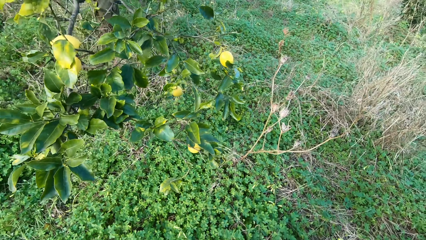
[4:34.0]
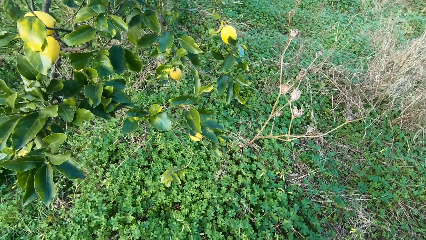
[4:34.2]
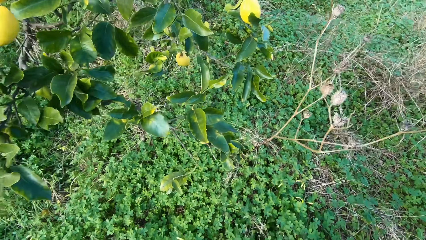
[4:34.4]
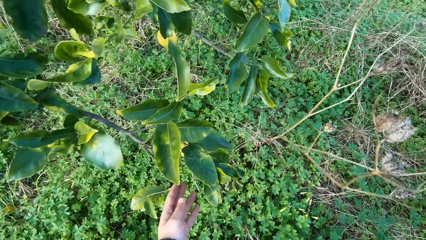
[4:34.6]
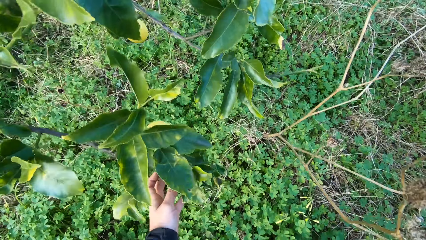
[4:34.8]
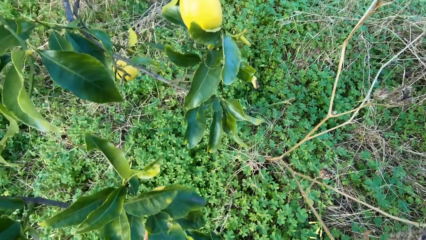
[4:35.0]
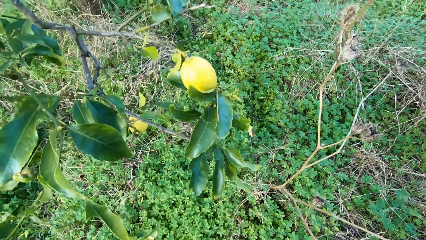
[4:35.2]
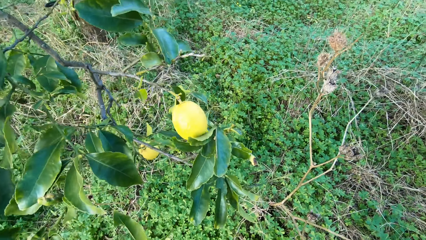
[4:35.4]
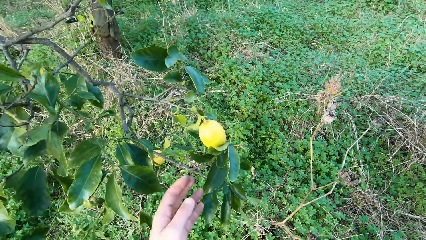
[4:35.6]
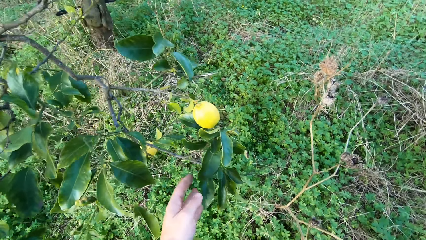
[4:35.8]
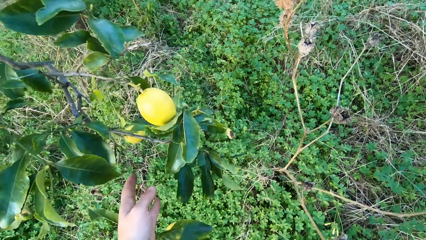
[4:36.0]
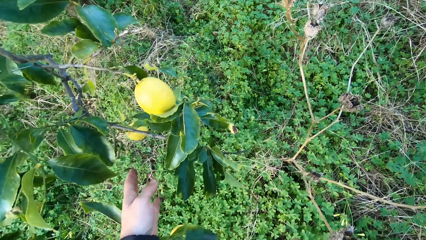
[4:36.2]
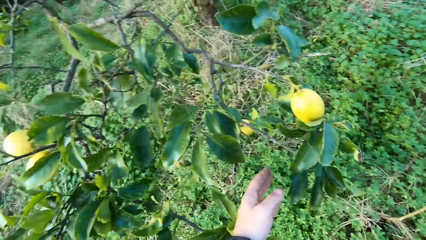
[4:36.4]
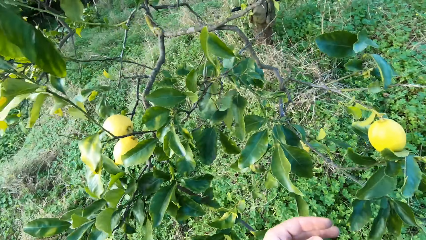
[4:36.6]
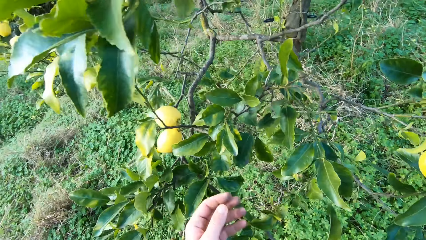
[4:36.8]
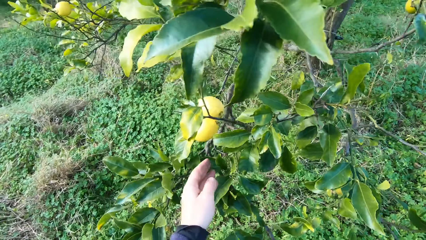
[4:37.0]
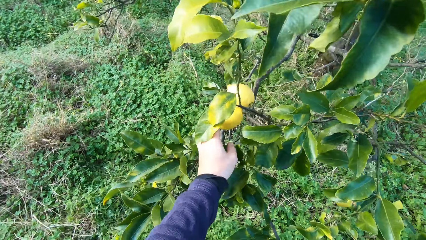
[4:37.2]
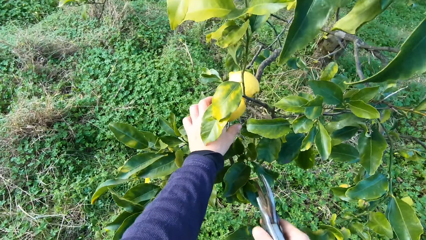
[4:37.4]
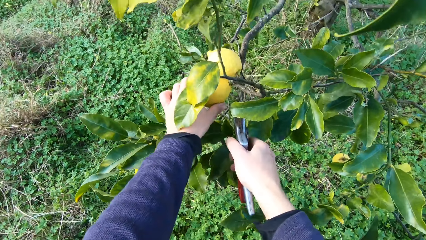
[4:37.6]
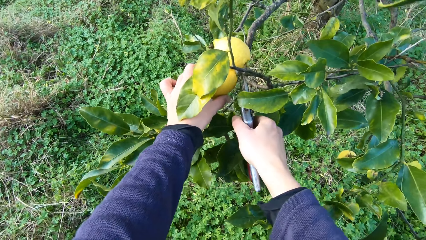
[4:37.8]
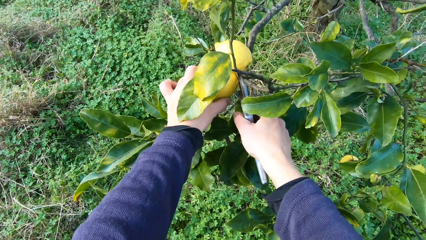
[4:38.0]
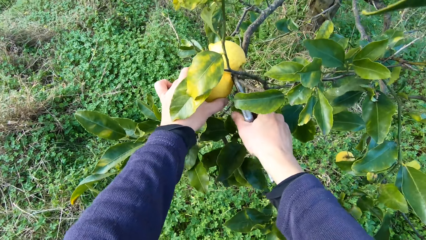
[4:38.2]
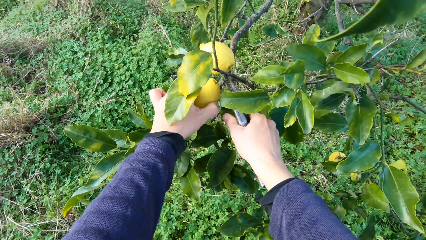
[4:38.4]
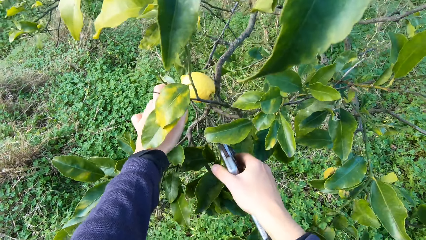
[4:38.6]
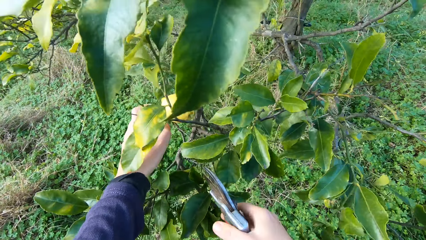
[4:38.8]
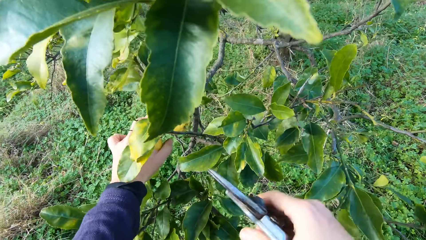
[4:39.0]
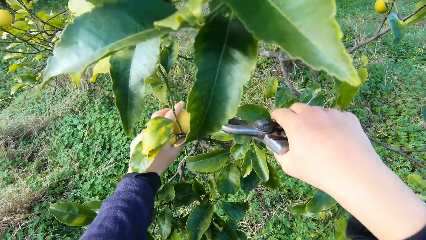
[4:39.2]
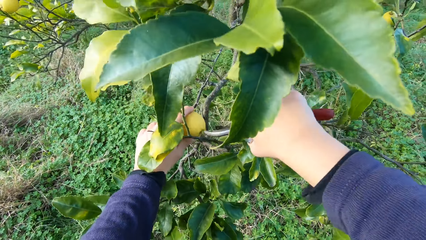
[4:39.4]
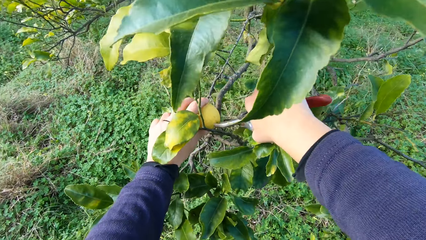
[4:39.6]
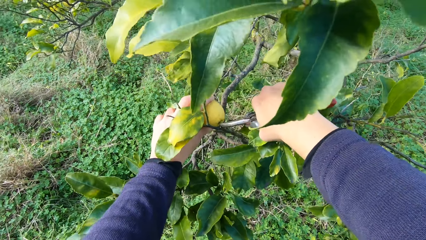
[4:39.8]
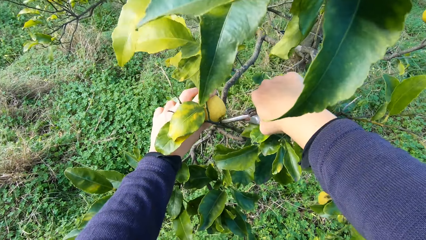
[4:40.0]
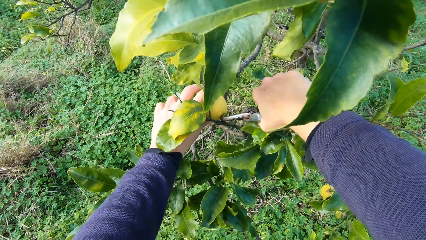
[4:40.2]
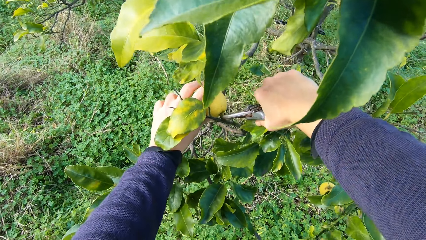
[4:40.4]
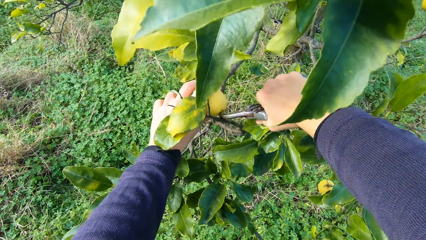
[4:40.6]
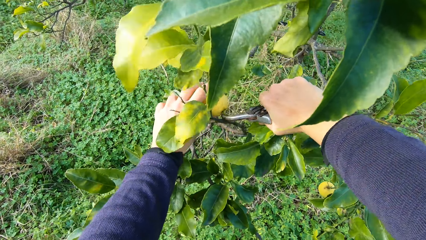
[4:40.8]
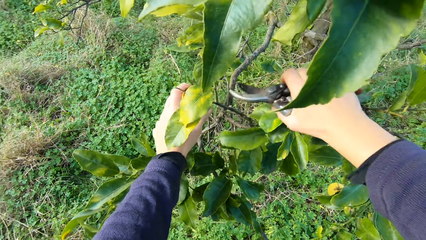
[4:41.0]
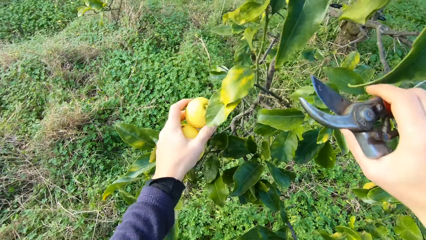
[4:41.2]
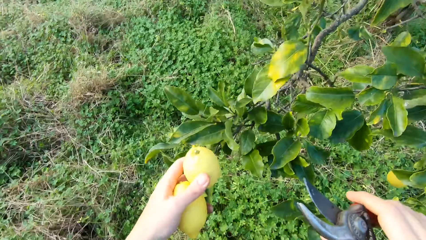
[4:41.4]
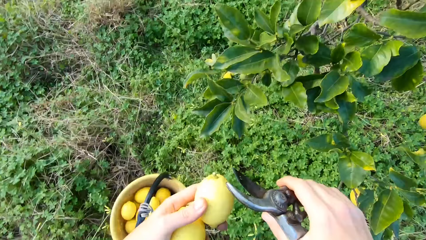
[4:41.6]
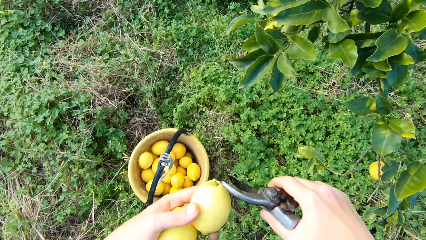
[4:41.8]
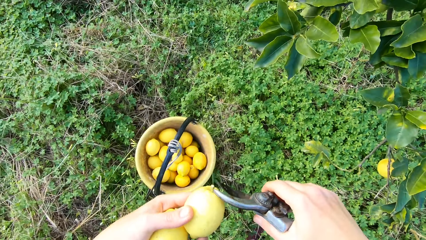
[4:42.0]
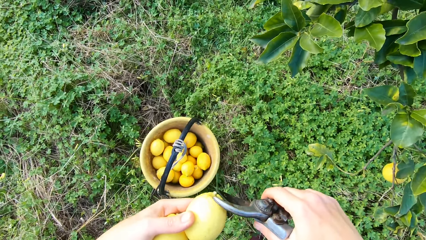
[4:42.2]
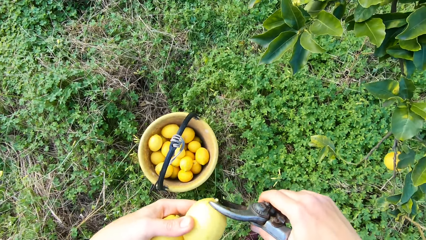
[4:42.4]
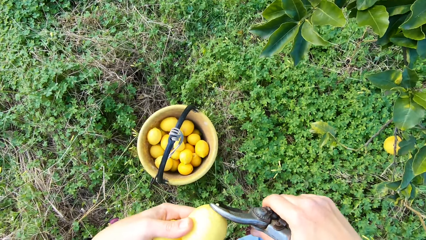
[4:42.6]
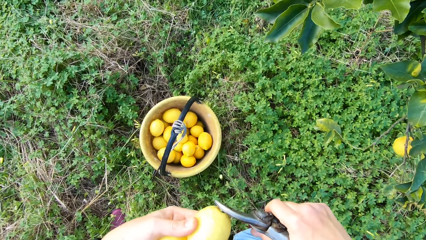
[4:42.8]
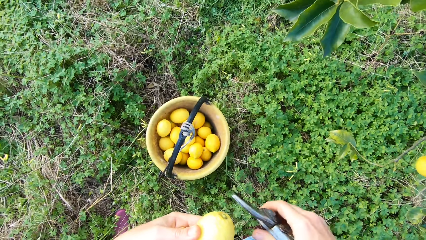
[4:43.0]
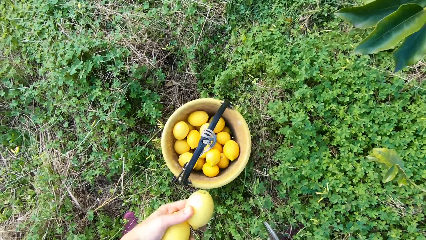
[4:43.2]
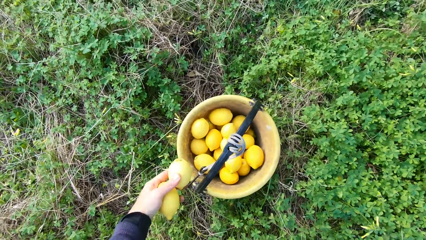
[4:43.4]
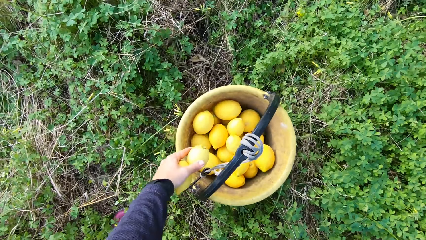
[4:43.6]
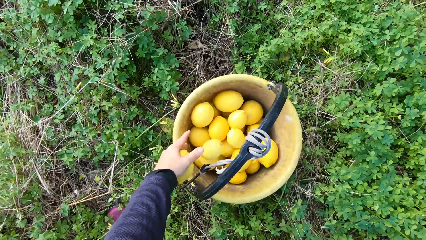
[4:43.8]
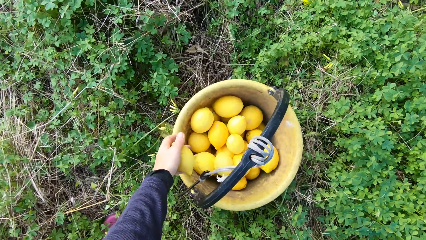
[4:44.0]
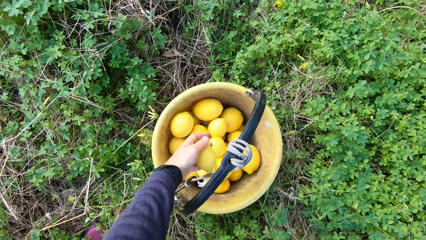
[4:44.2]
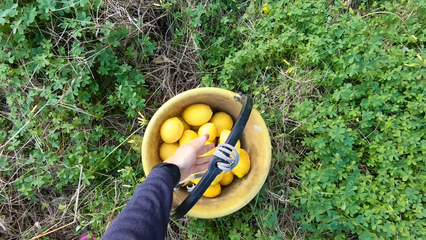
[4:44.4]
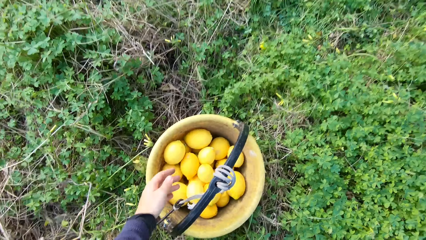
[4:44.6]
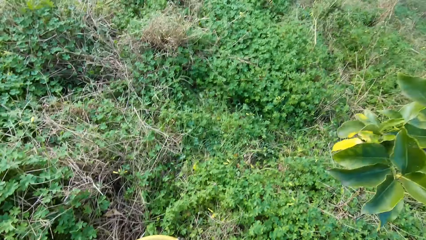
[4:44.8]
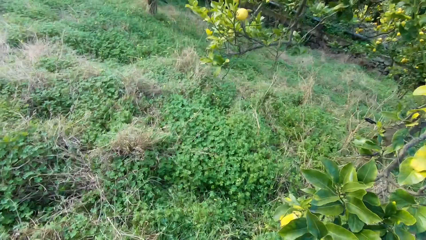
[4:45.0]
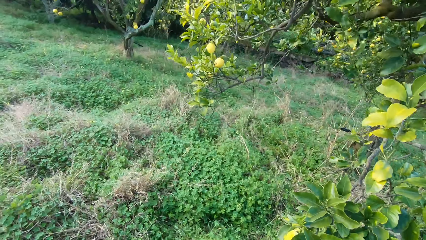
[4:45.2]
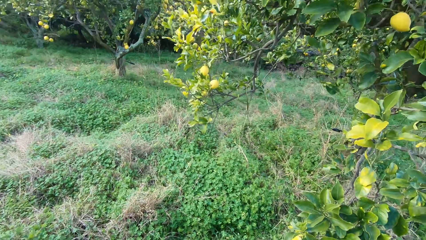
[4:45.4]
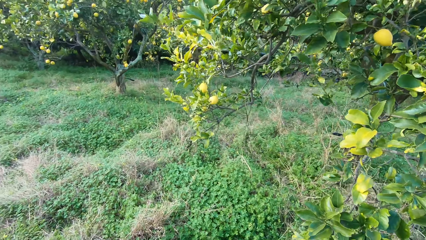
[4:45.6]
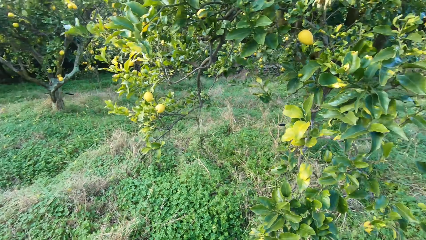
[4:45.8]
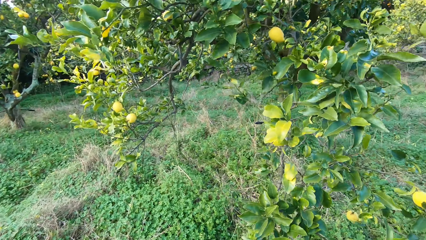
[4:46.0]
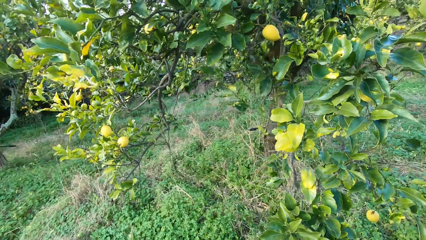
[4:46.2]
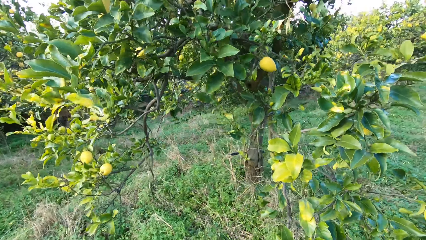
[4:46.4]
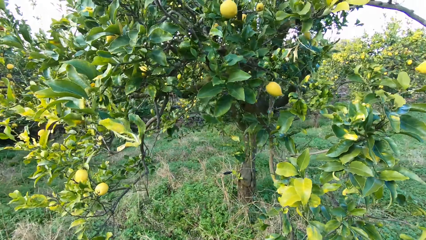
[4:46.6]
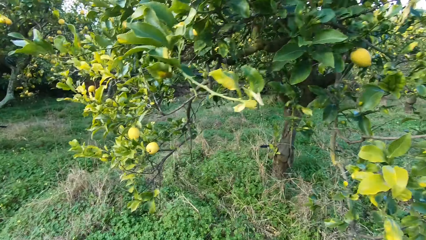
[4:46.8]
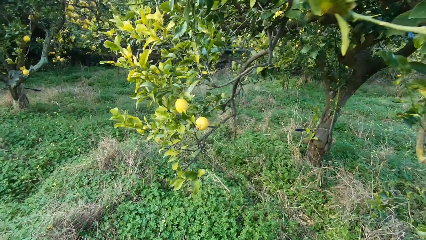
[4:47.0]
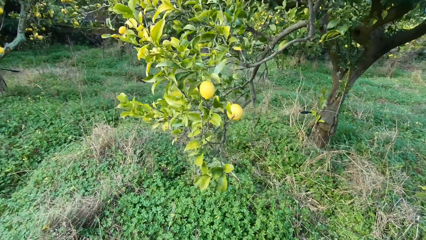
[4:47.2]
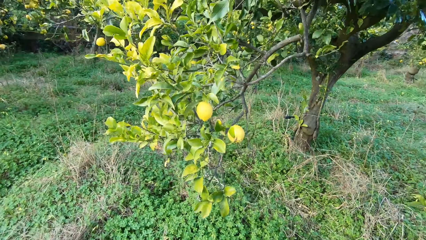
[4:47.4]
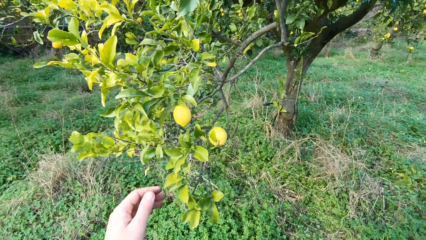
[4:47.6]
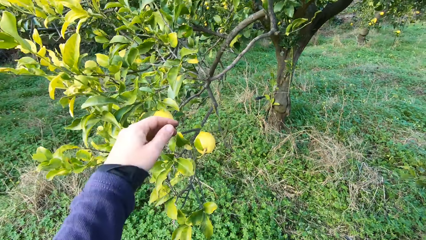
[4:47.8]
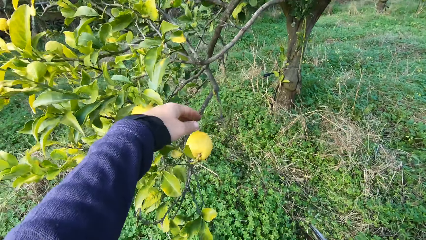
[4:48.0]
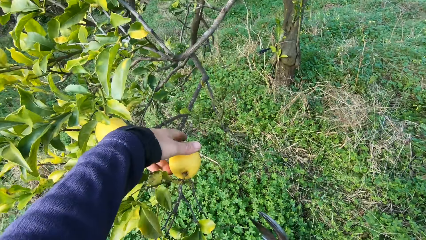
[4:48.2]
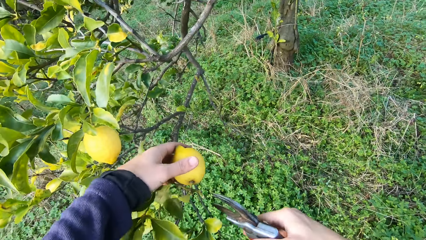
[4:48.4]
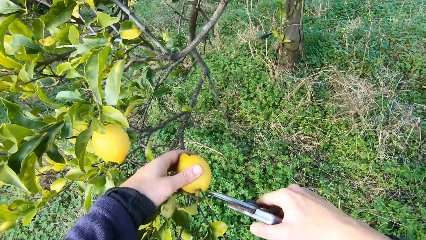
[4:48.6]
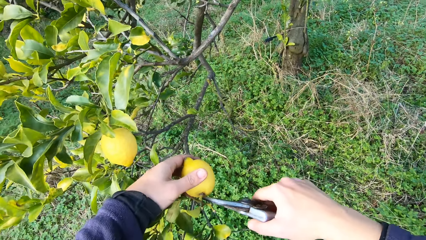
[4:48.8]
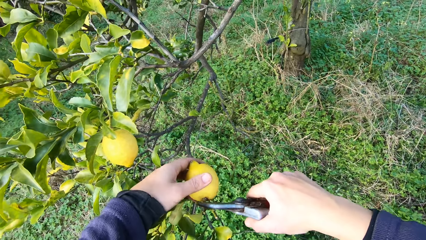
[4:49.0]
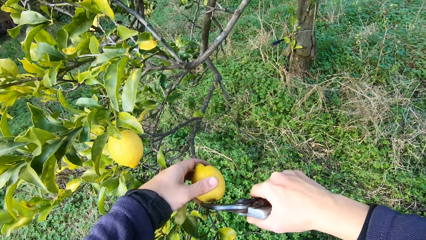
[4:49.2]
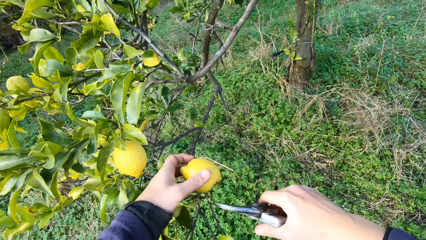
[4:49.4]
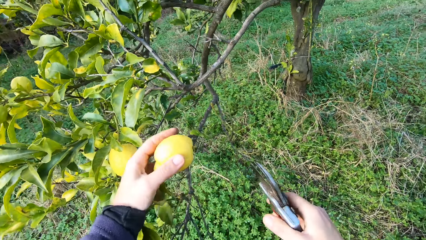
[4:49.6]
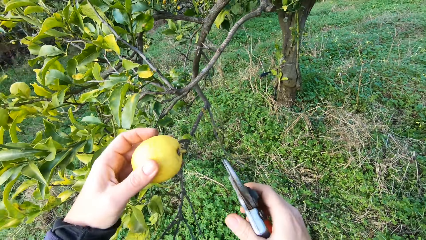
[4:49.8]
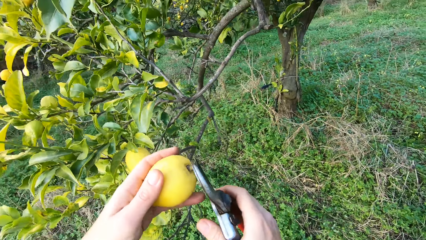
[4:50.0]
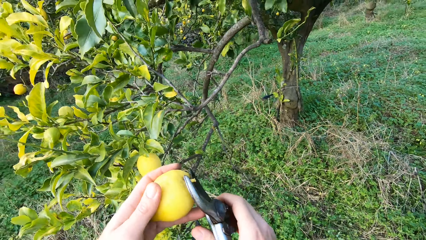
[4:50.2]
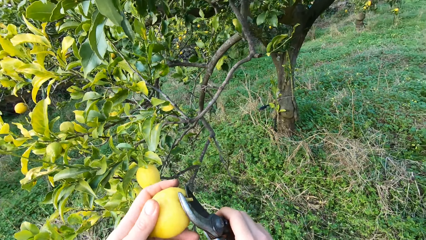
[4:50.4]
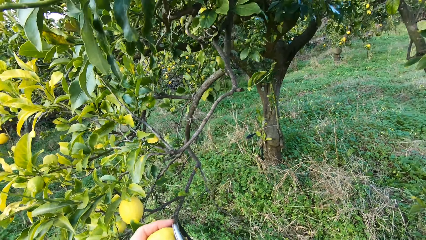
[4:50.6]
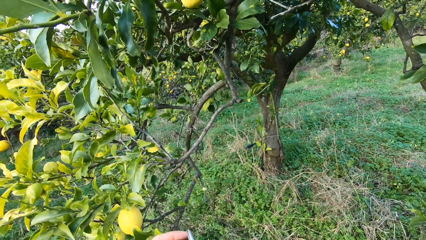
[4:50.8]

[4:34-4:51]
The camera wearer plucks another lemon from the tree with the plier. He plucks another lemon from the tree with the plier again. He cuts off the stalk of one of the lemons in his hands. He throws the lemon into the bucket. He grabs an orange. He plucks another lemon from the tree with the plier. He cuts the stem off, and cuts the stem tip off.
